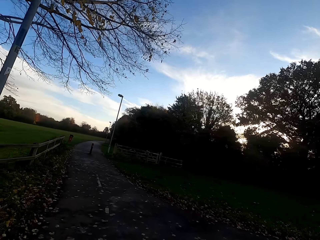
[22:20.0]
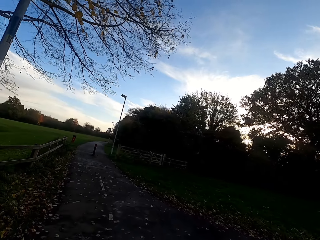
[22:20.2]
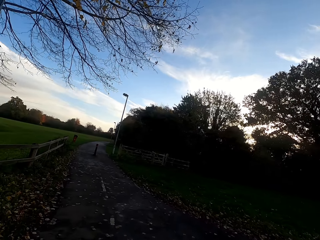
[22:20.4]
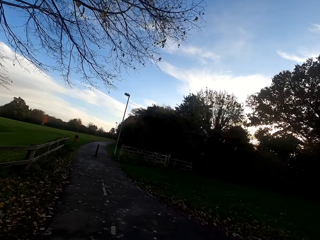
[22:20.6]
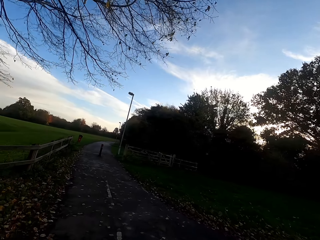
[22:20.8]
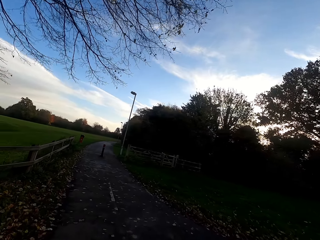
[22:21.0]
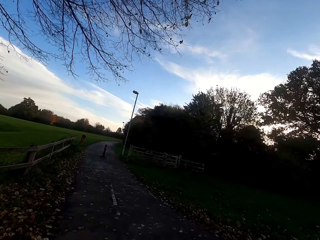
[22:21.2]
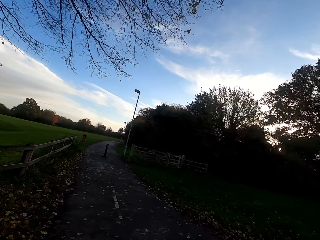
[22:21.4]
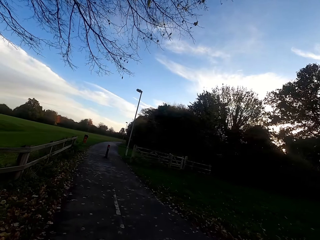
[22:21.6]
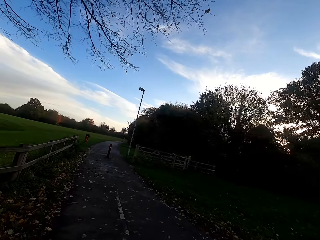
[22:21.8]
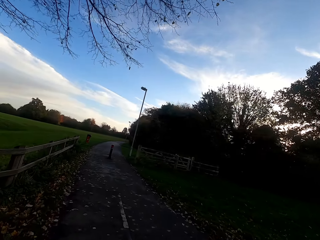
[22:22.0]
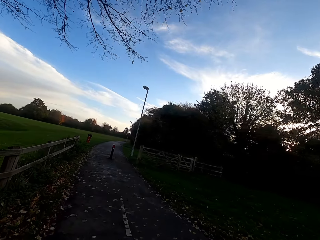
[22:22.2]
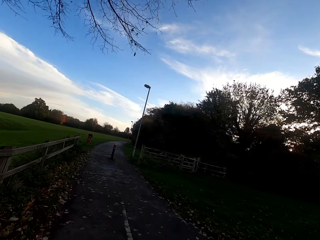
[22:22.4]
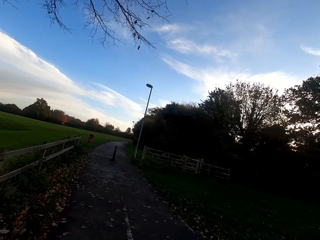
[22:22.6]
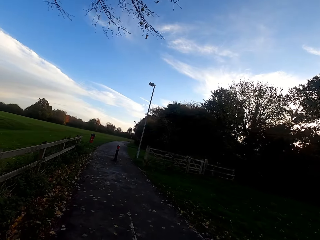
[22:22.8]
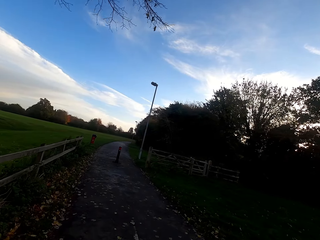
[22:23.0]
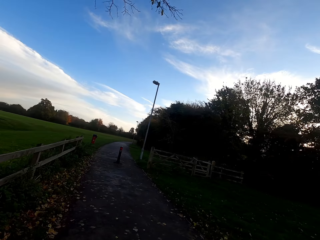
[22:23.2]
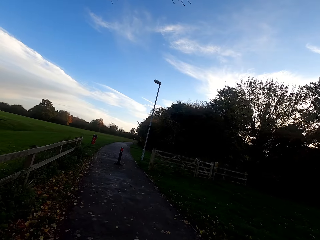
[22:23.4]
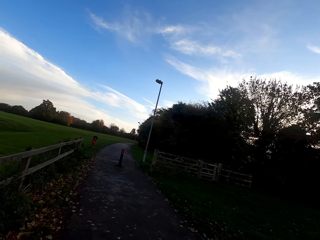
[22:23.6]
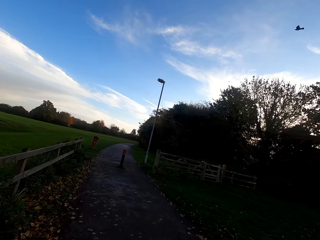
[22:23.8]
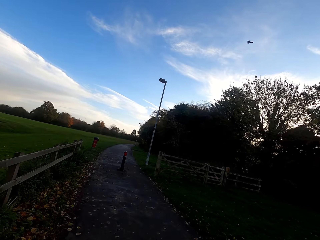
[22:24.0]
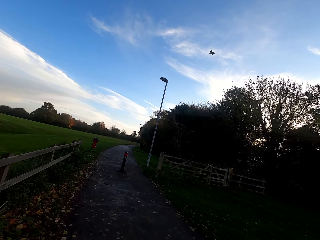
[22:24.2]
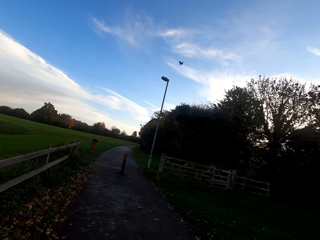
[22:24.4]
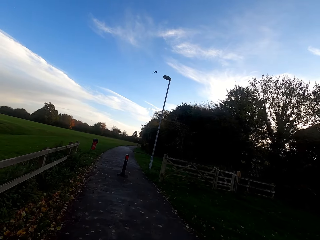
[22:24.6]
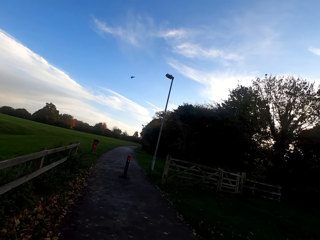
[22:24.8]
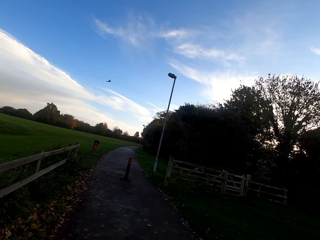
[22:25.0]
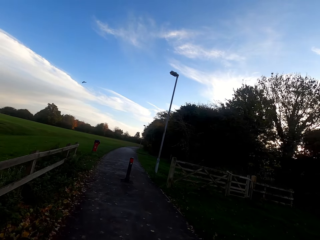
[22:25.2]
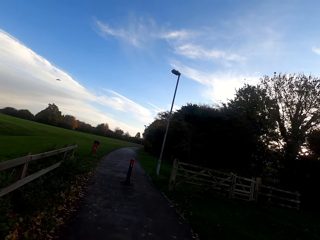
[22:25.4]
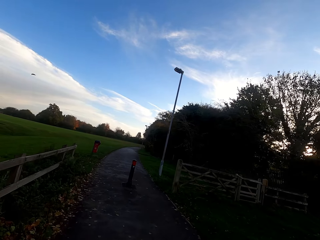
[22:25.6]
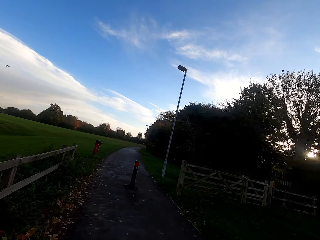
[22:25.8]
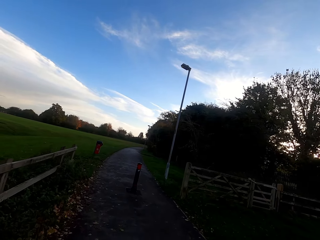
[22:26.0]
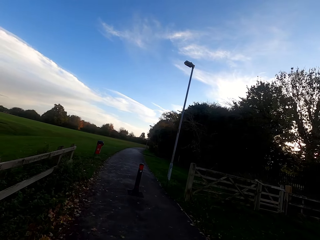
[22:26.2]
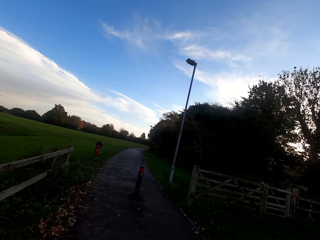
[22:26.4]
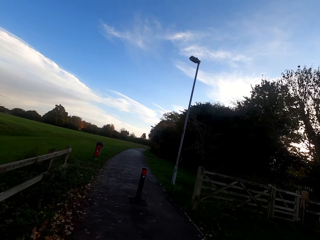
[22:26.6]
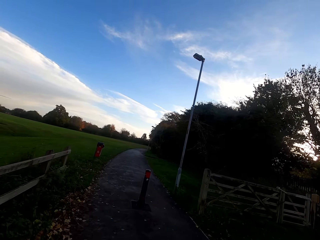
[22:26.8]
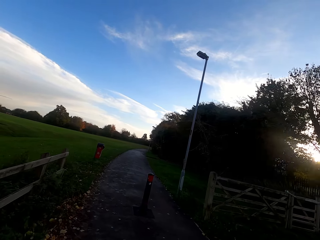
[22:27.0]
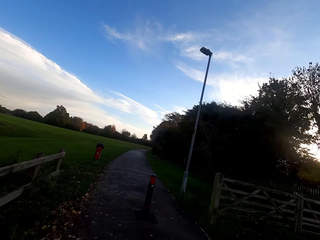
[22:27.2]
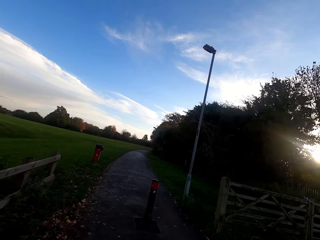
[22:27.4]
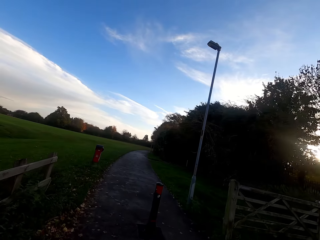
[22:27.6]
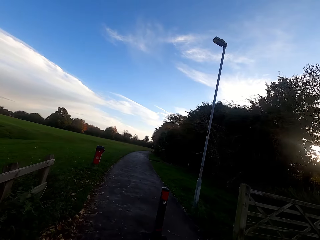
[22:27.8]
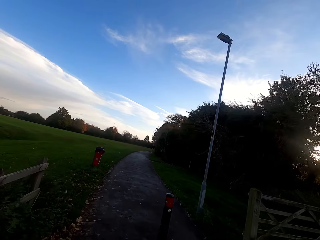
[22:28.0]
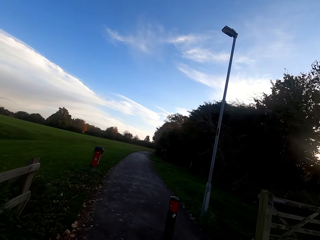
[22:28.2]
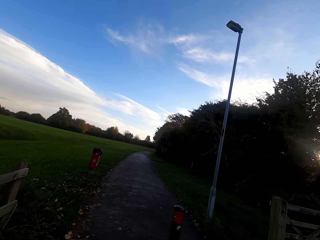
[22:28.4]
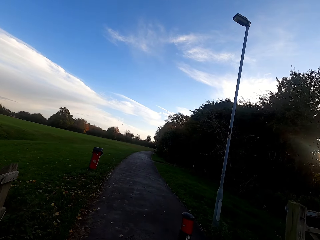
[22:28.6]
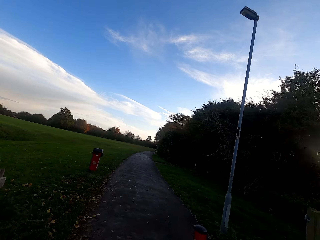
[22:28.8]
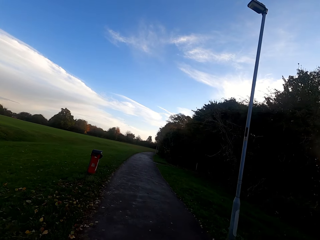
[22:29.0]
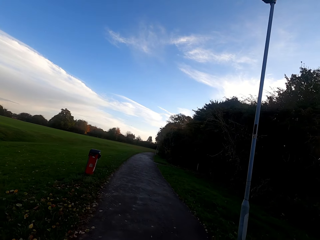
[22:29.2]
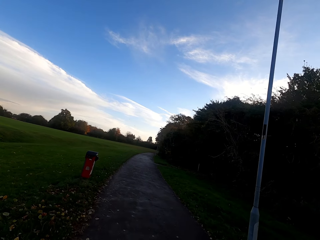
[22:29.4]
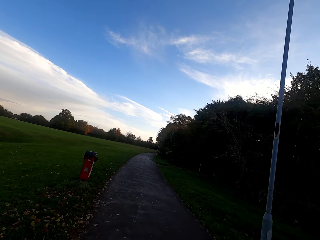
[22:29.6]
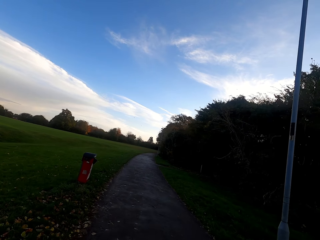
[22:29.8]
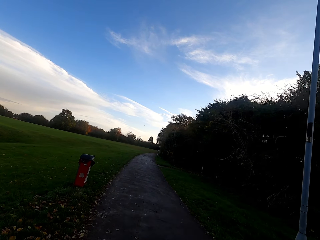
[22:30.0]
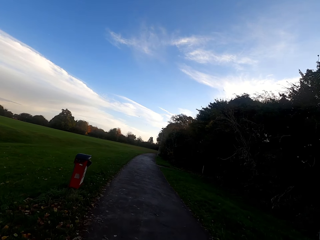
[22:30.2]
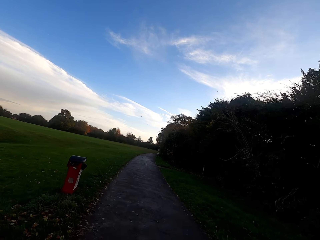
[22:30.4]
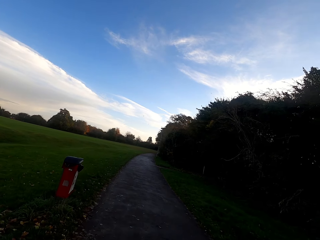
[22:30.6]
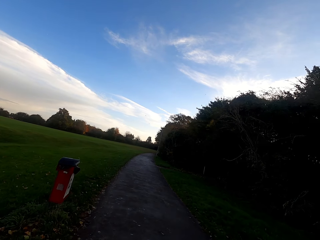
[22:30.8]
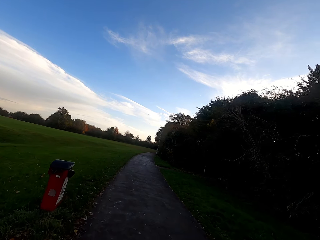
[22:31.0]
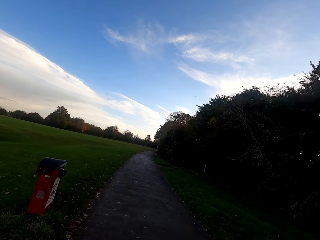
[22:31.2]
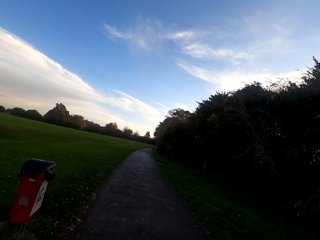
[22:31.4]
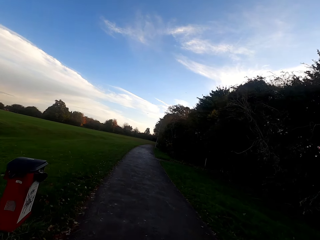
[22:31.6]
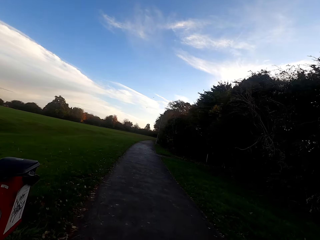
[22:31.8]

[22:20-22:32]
The camera wearer walks along the road. They look forward. They walk on the path.

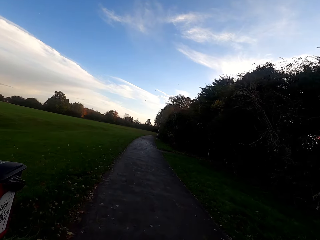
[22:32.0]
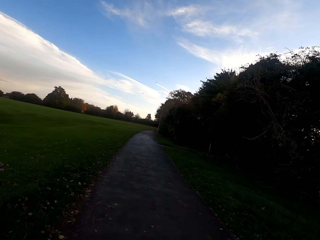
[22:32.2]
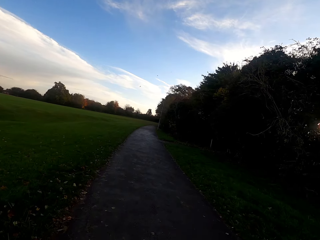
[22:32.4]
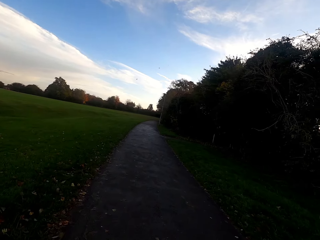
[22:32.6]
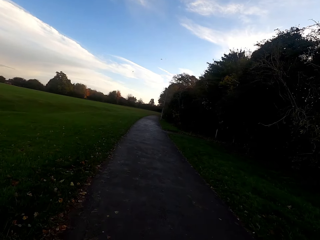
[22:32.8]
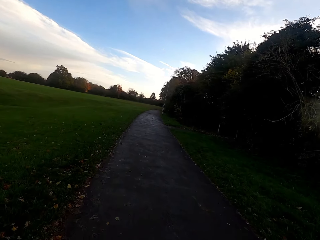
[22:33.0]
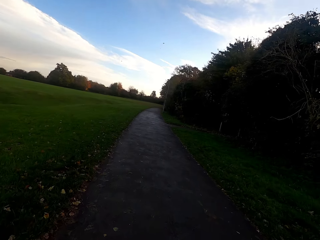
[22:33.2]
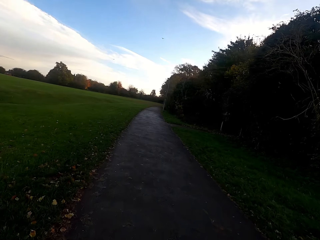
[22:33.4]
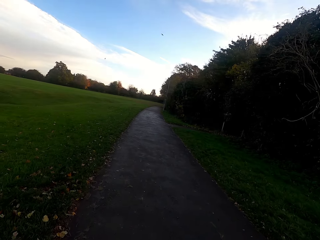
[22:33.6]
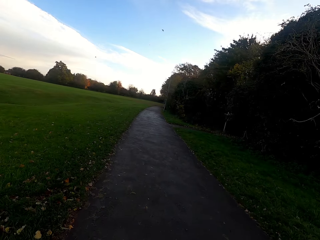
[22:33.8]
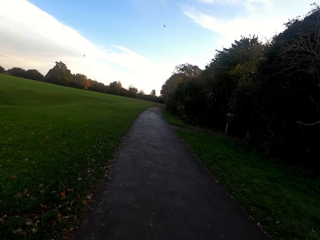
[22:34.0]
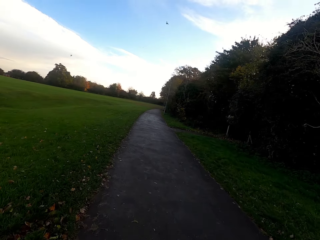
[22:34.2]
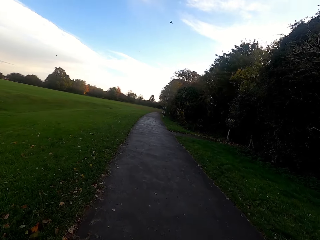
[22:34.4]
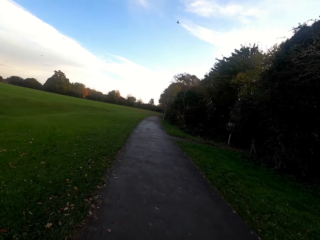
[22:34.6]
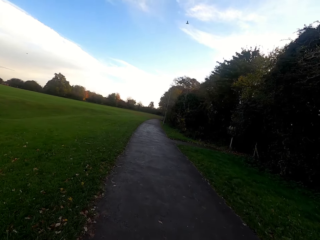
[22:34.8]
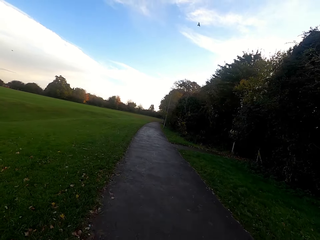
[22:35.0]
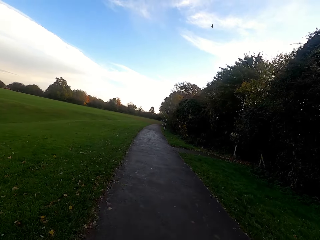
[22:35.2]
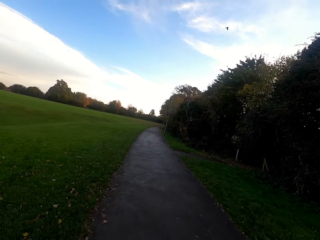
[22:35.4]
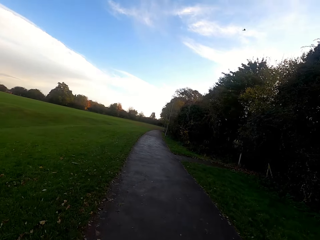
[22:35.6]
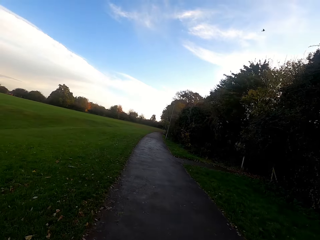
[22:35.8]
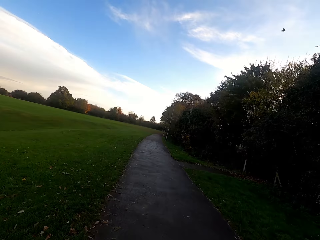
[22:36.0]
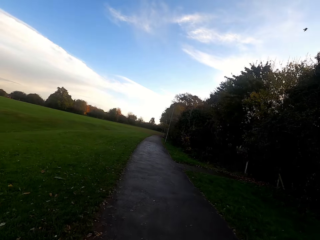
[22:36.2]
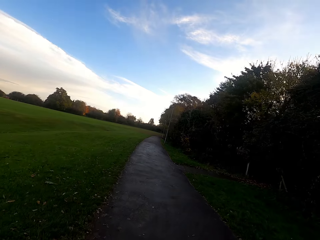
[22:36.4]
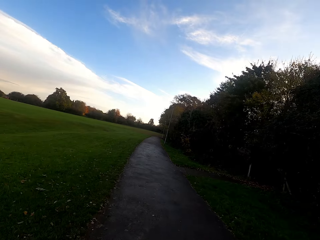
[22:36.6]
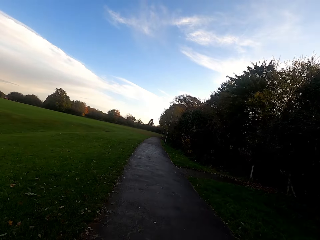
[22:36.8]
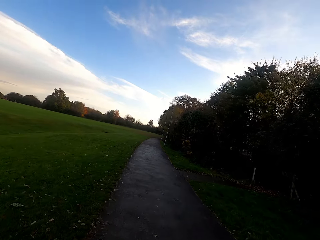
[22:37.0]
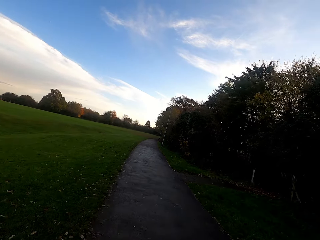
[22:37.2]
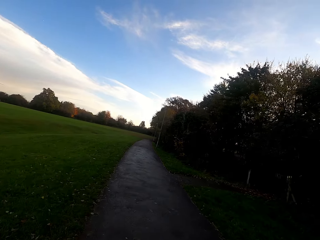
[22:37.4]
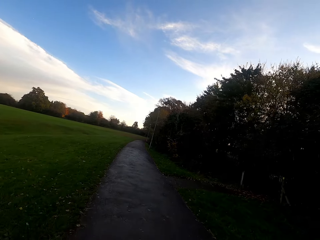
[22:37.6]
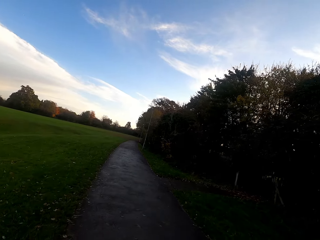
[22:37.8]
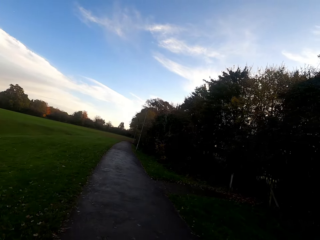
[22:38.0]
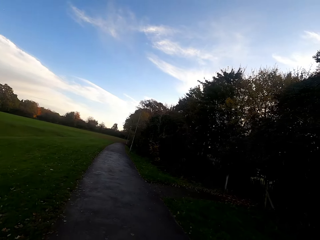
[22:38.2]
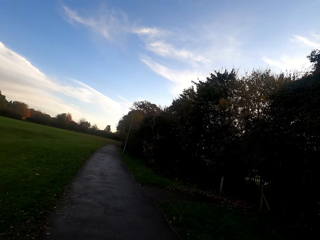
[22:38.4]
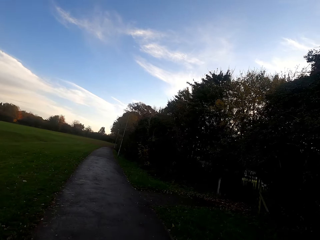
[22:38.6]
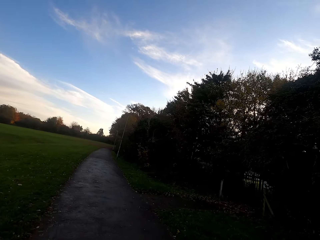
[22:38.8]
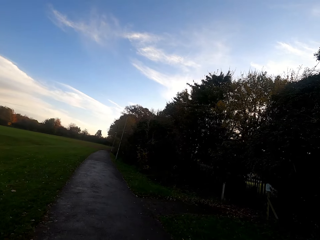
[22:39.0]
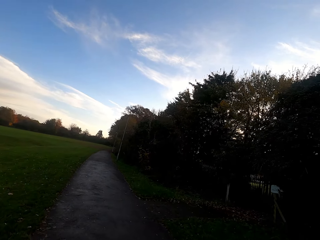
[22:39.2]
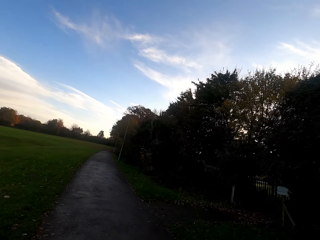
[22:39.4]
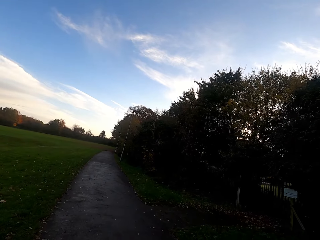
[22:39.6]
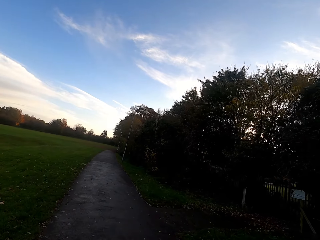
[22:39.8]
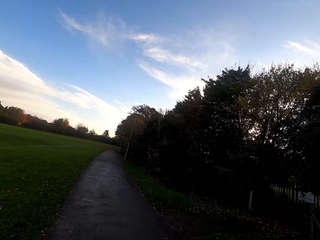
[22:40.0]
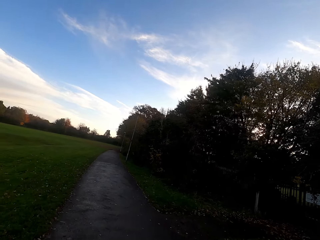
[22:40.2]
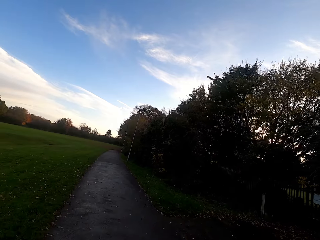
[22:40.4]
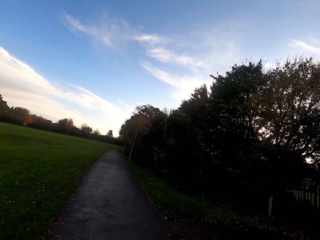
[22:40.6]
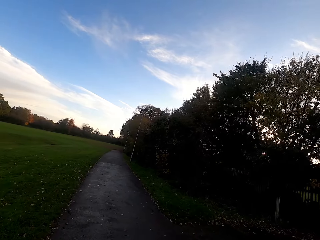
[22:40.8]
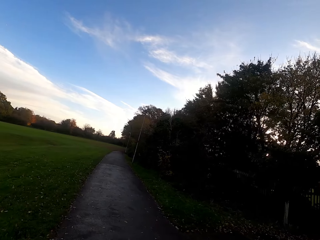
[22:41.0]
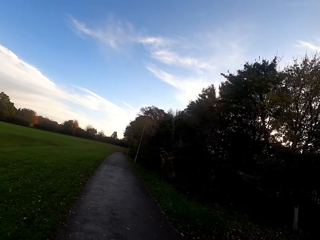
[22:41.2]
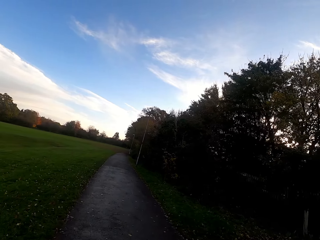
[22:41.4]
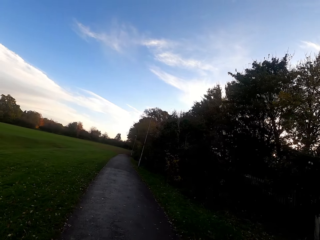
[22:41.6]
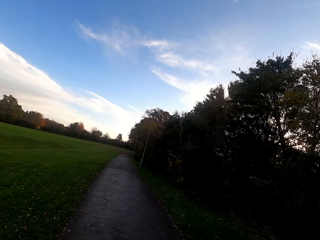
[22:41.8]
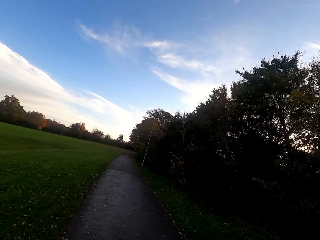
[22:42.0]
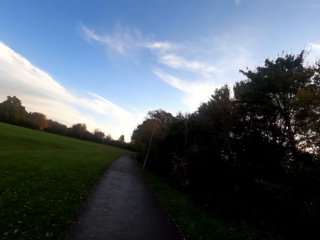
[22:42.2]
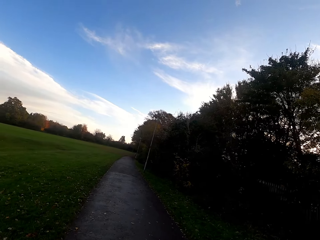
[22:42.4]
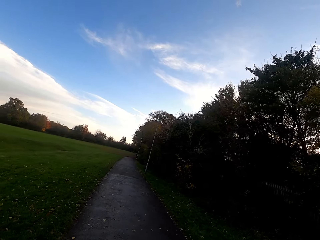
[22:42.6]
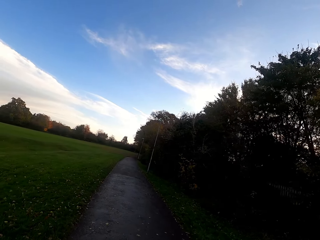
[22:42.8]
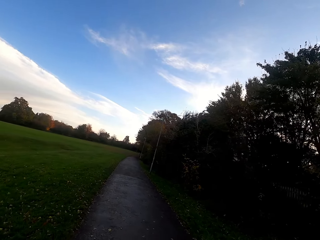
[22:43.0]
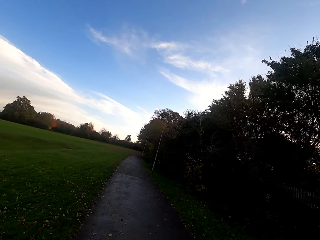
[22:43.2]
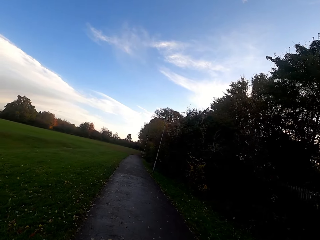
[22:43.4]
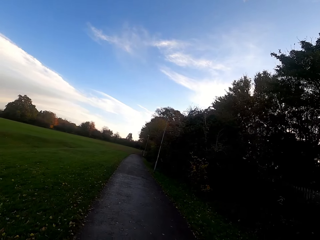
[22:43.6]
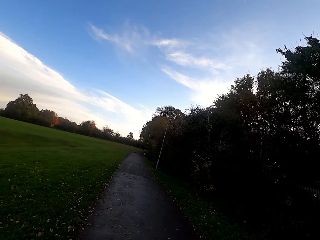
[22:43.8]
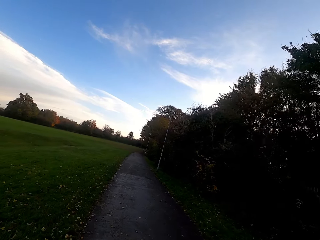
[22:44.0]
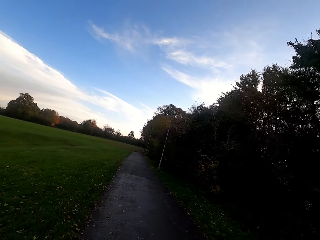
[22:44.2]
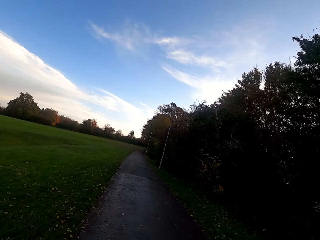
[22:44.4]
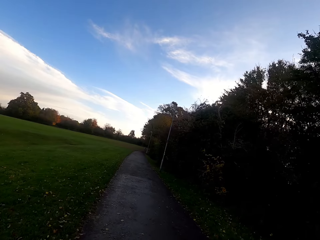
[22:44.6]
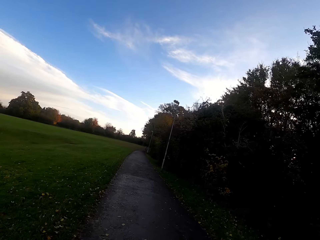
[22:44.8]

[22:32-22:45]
The camera wearer looks right.
